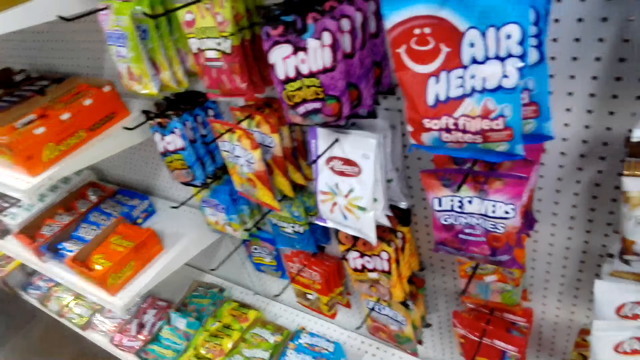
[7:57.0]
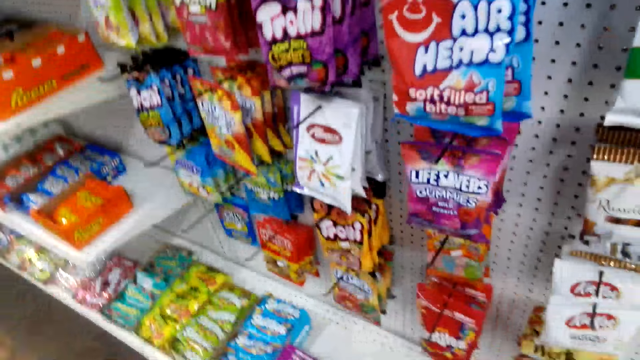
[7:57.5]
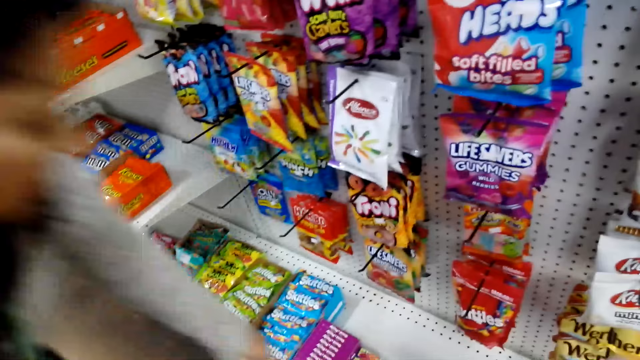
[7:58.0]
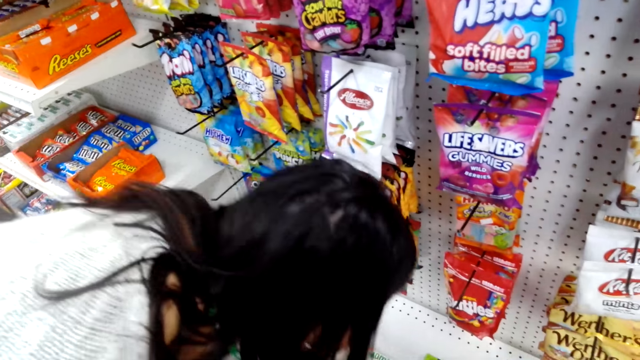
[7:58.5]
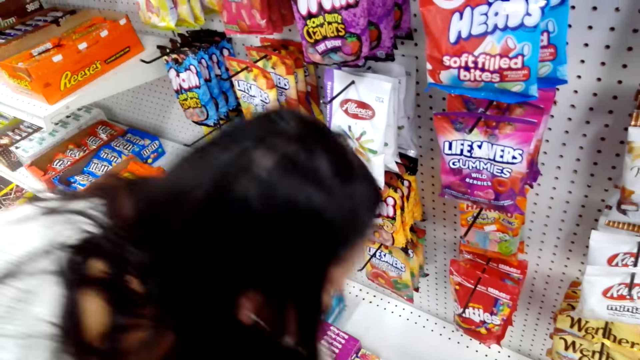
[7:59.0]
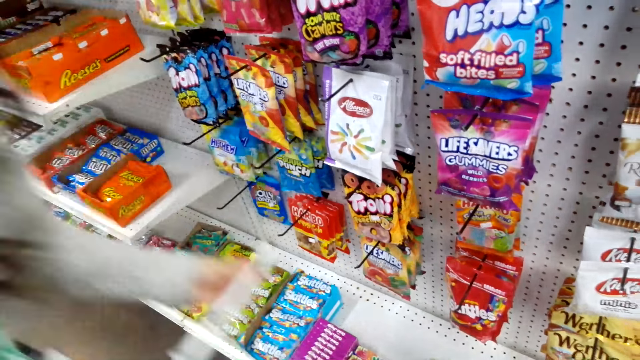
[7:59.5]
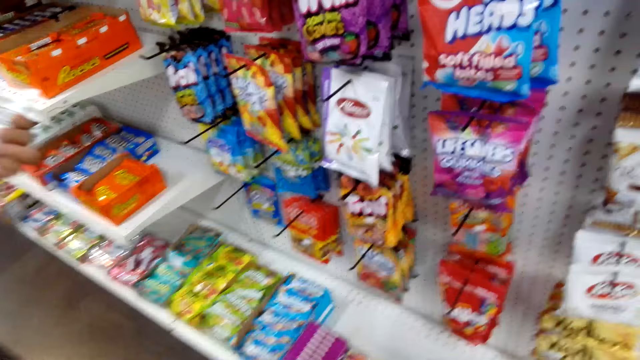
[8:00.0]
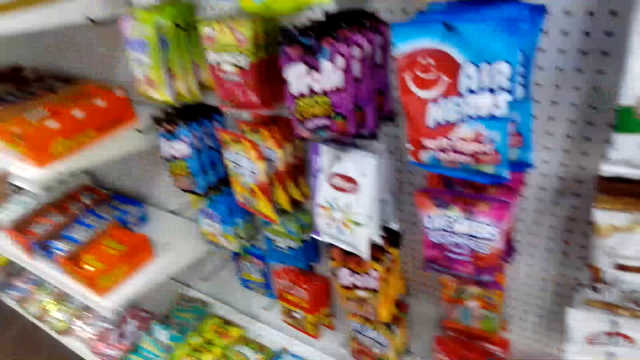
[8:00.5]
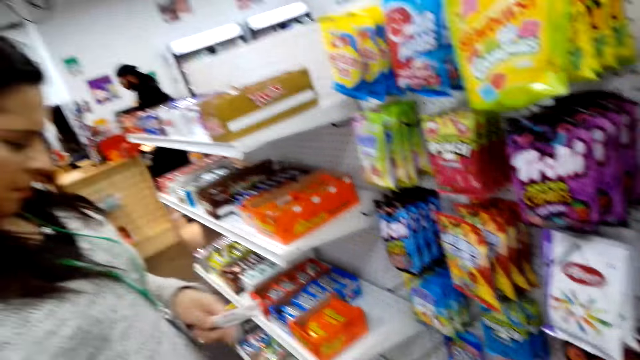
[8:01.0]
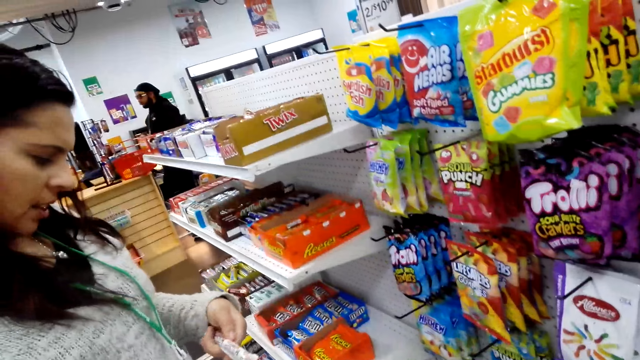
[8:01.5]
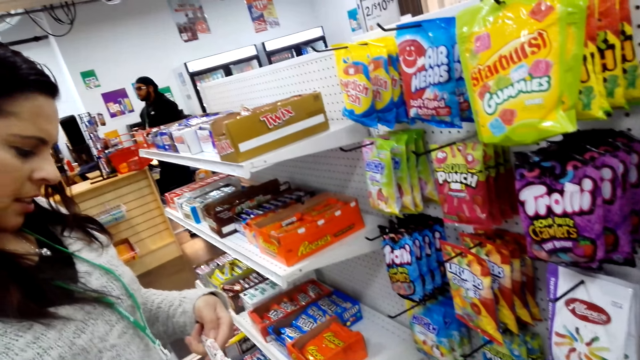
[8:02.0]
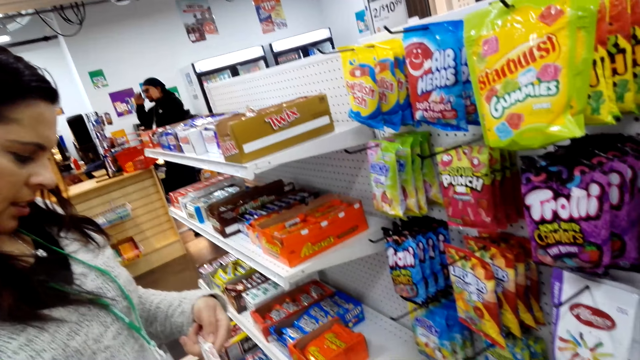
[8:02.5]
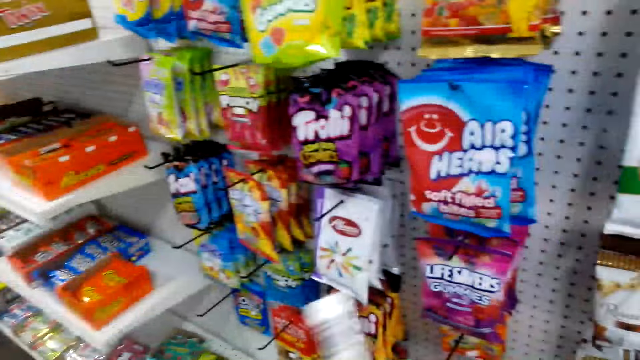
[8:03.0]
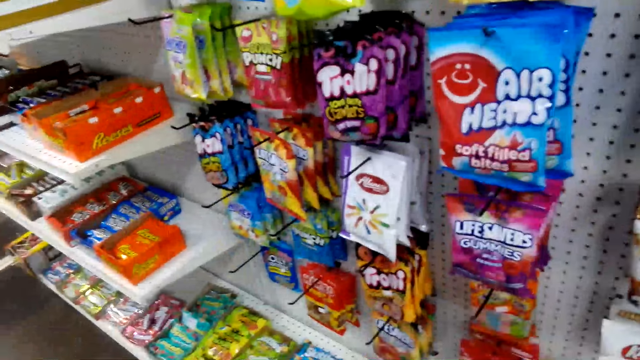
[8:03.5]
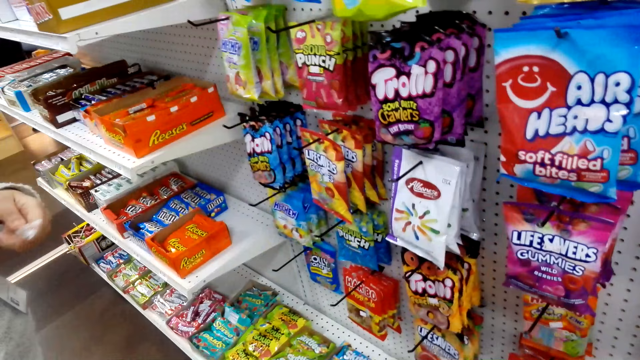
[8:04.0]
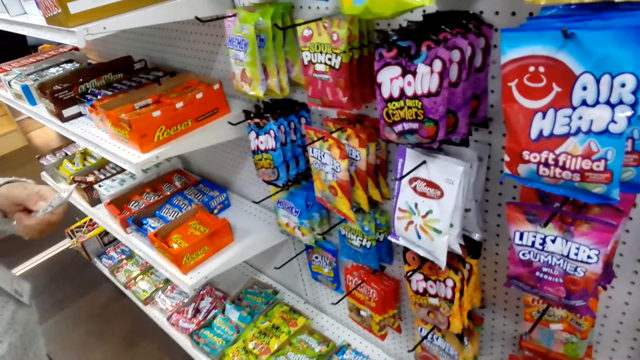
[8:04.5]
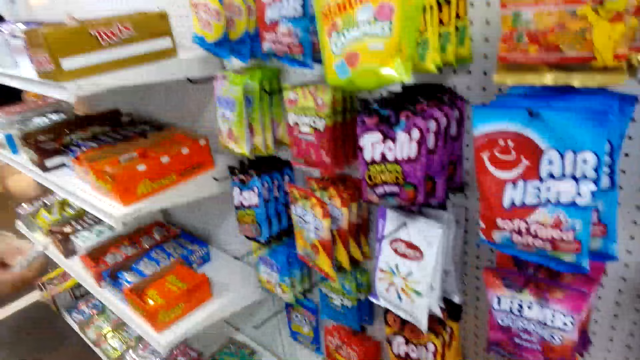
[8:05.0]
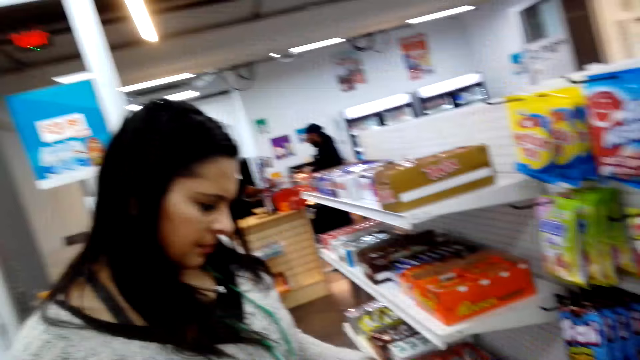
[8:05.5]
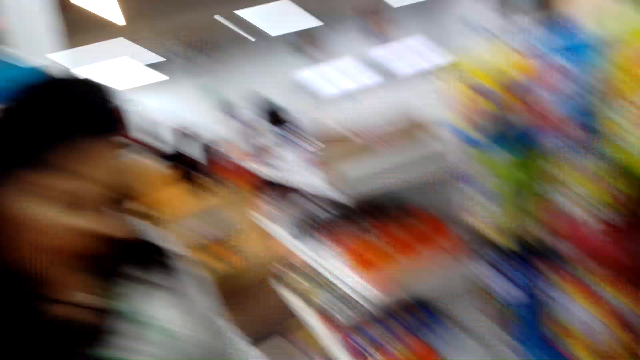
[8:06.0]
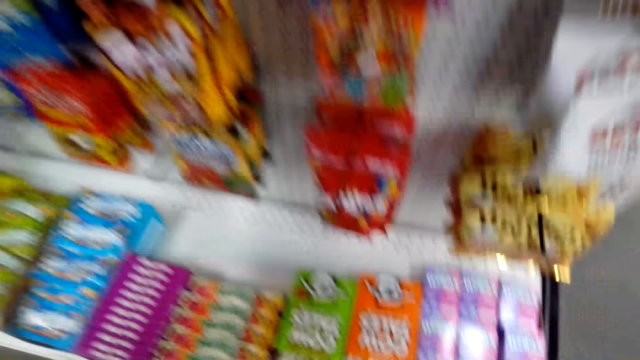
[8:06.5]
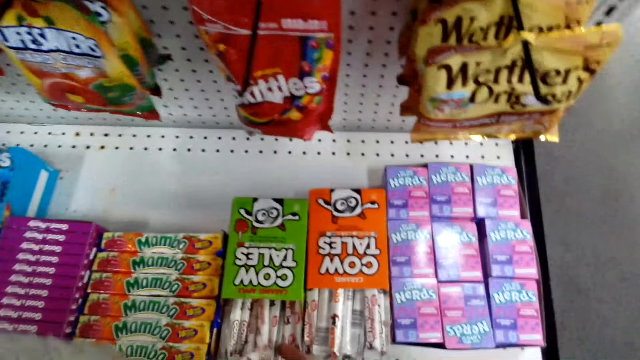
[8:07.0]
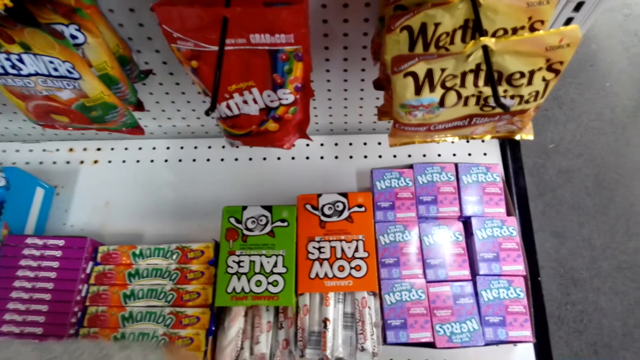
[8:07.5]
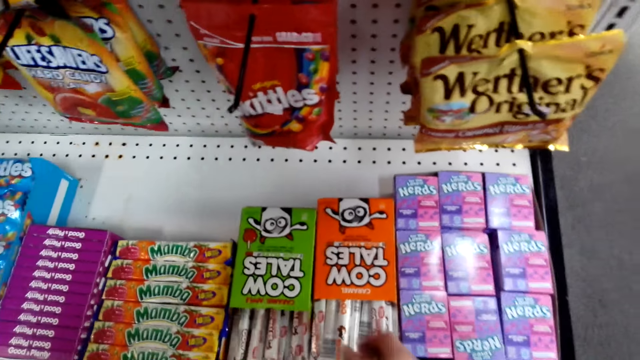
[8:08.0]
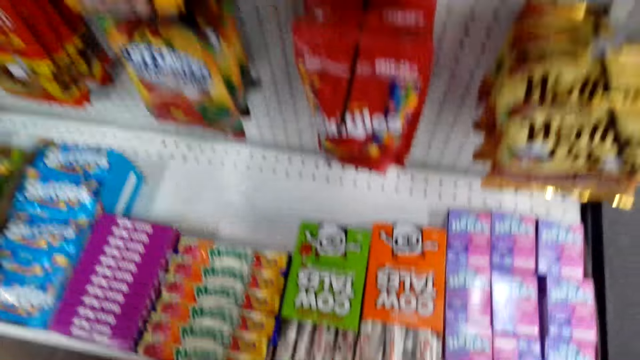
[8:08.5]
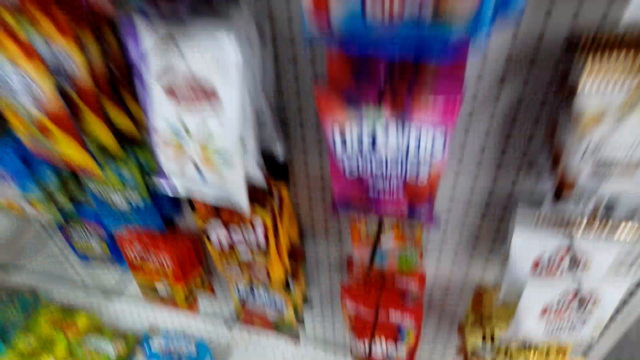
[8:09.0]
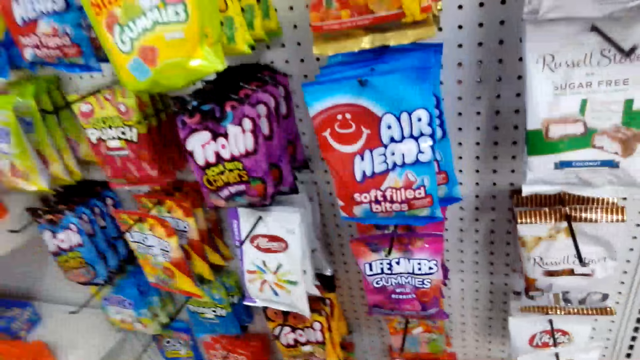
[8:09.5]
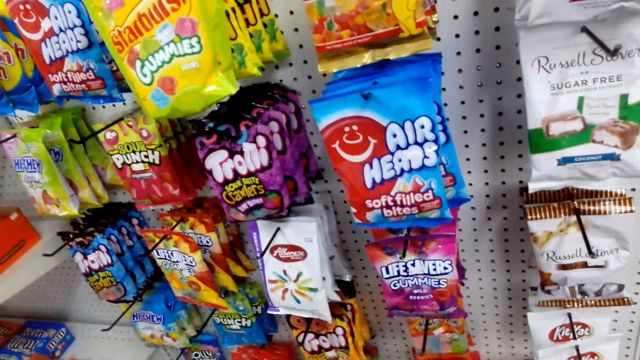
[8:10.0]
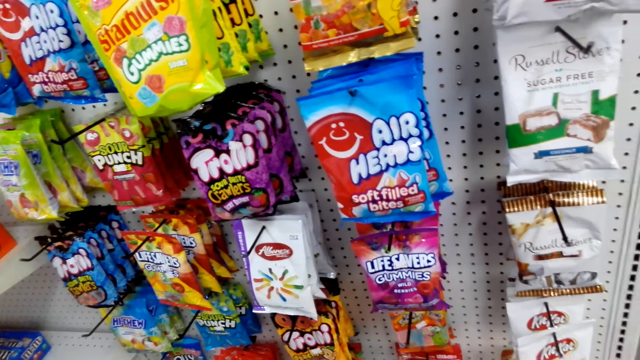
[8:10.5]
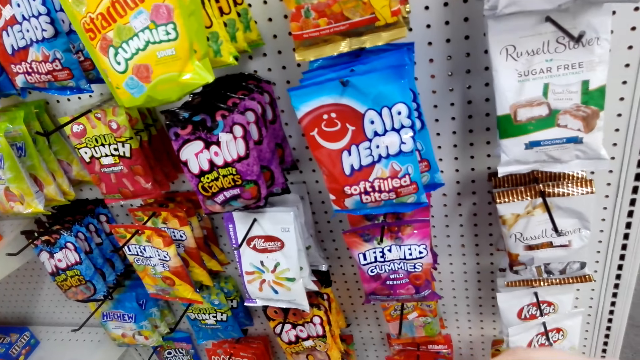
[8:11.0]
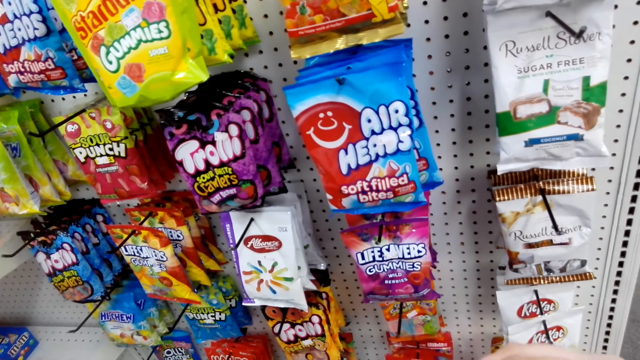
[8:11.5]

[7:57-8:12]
A woman grabs the sweet or candy on the shelf. The camera wearer speaks to the woman. The woman reads the contents on the candy paper. The camera wearer puts back the cow tales sweets. The woman puts the candy on the shelf. The camera wearer stares at the sweets on display.

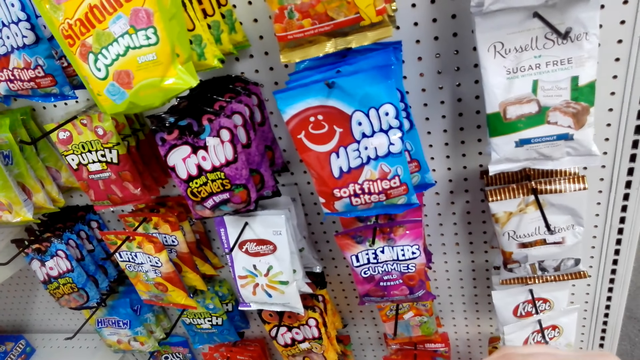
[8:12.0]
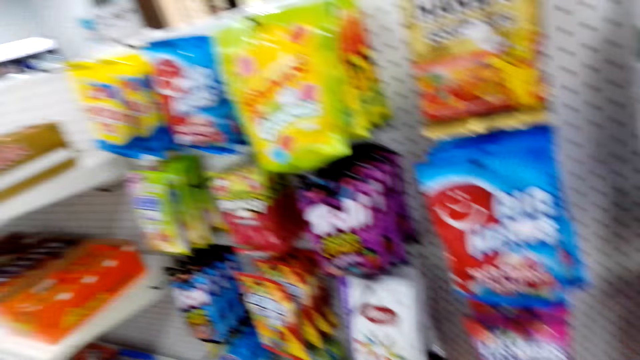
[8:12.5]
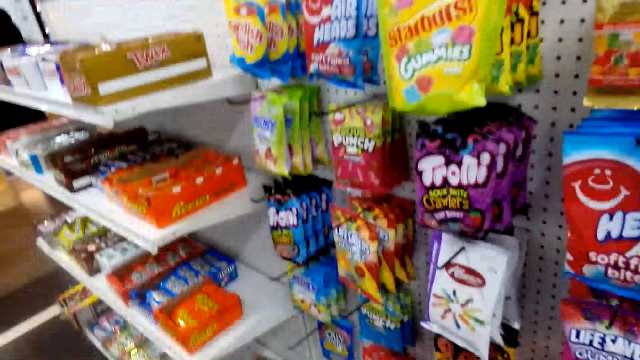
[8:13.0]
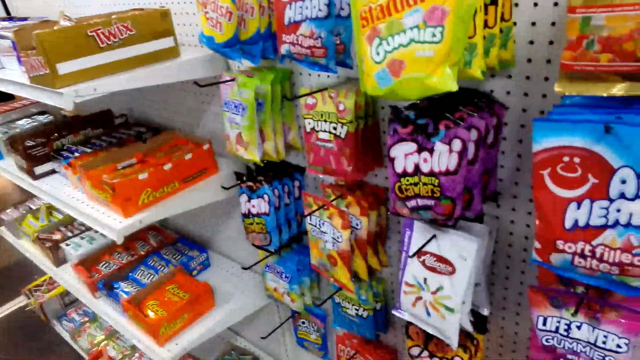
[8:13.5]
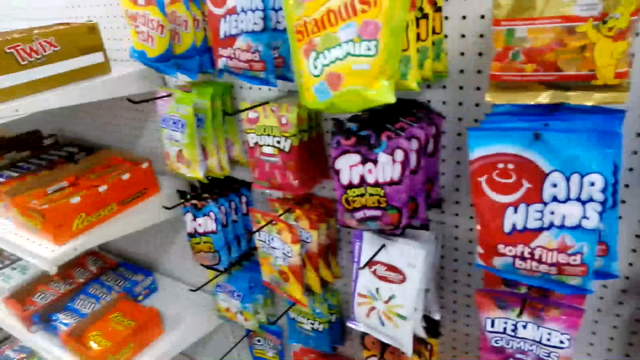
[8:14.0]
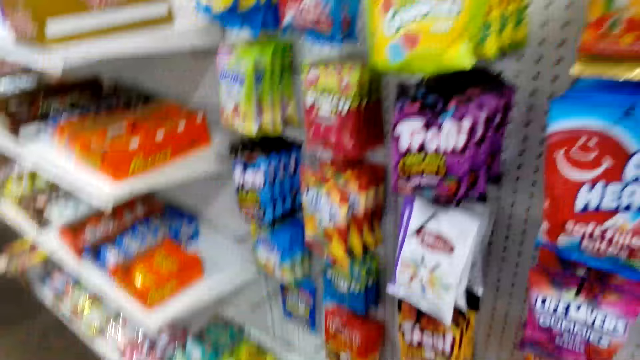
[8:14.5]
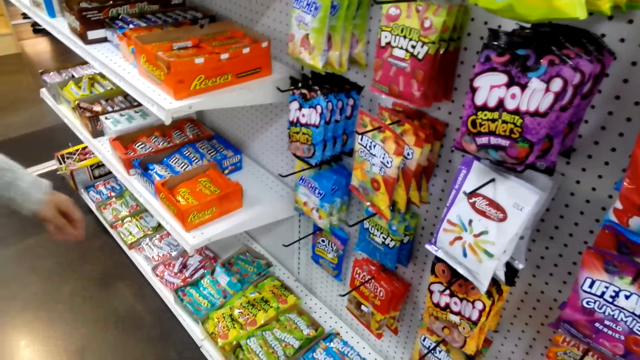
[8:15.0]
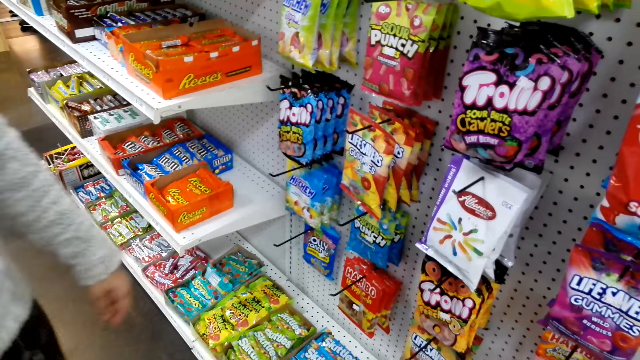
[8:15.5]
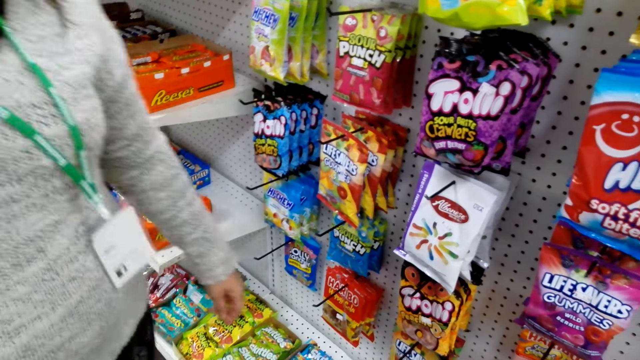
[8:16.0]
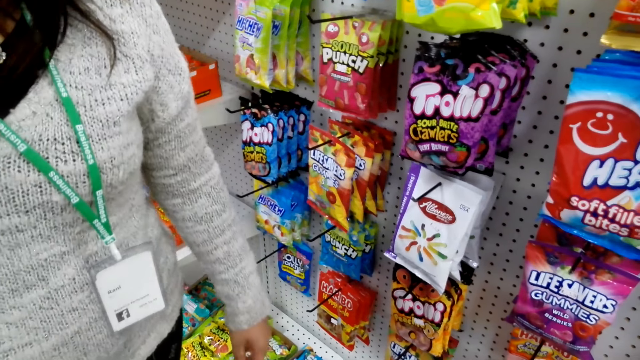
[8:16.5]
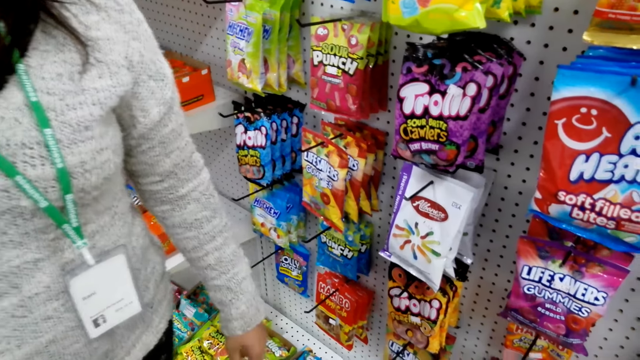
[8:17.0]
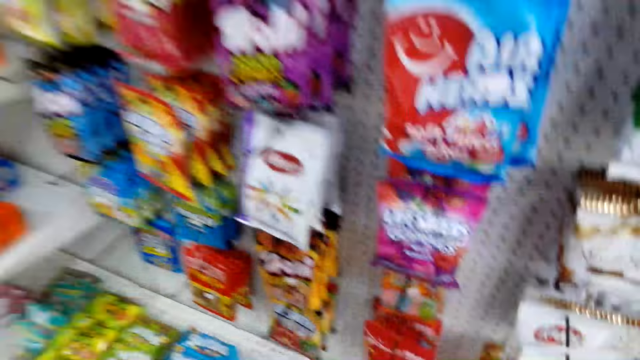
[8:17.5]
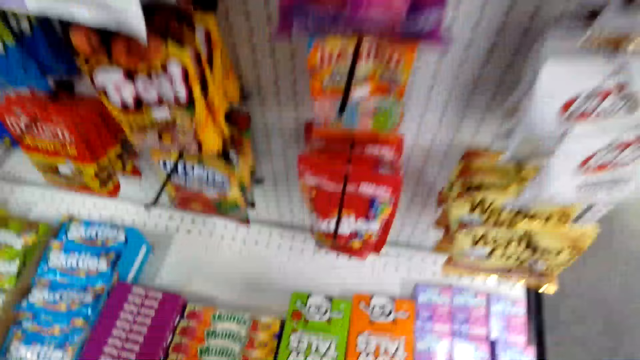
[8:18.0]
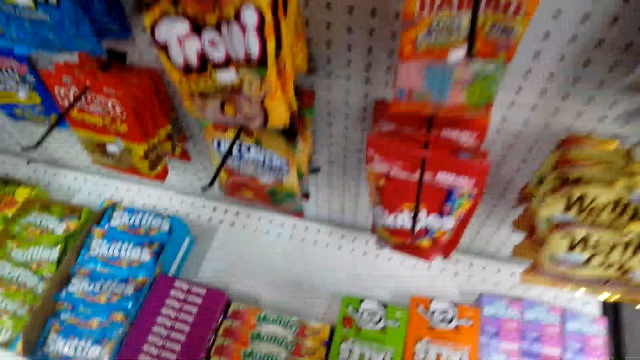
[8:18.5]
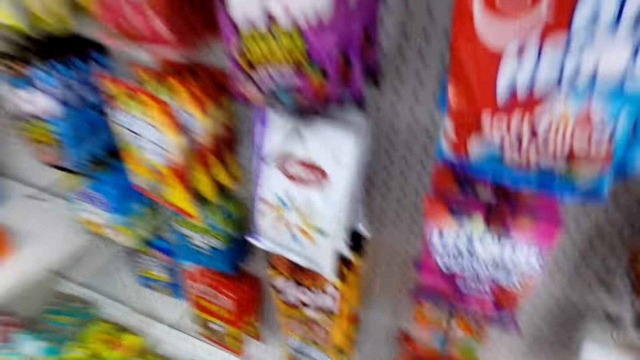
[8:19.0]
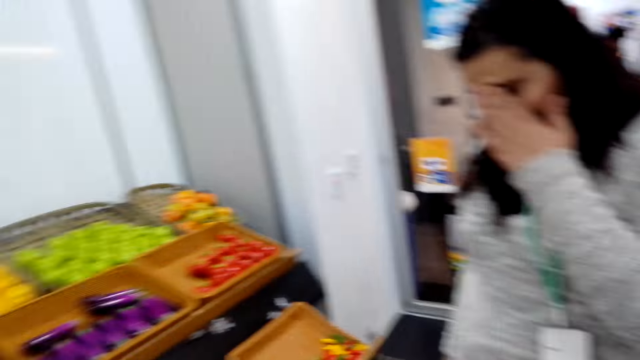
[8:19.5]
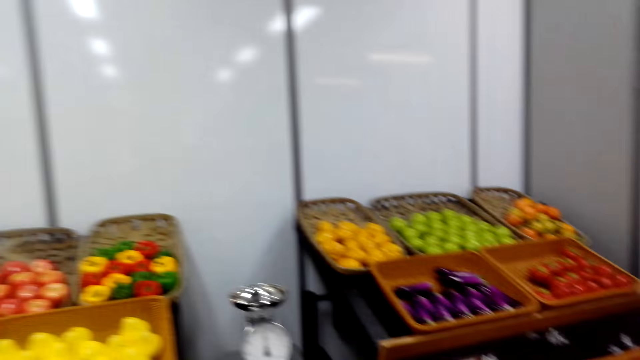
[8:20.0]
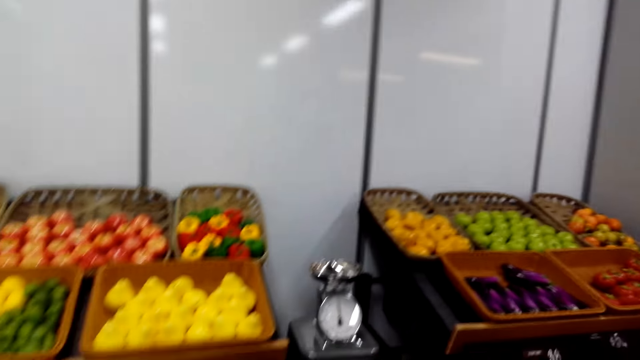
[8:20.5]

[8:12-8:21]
The camera wearer looks at the candies on the shelf. A person stands beside the camera wearer. The camera wearer looks around.
